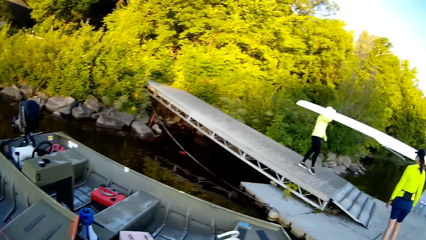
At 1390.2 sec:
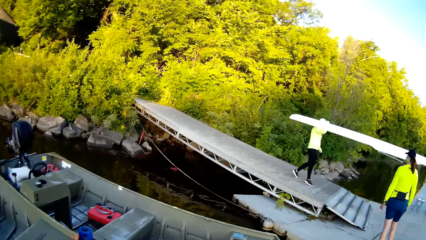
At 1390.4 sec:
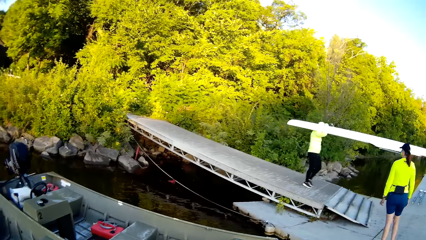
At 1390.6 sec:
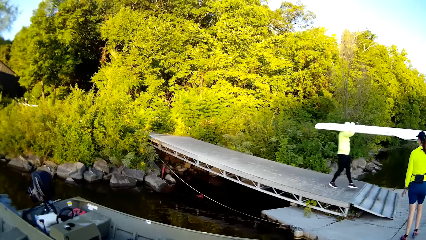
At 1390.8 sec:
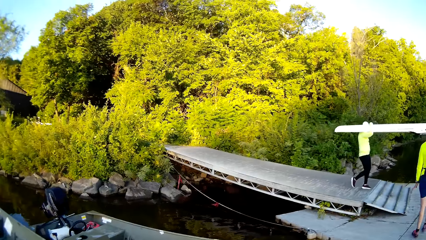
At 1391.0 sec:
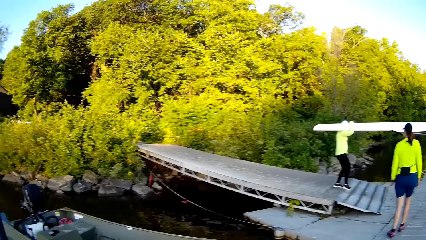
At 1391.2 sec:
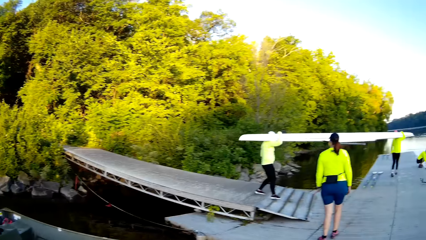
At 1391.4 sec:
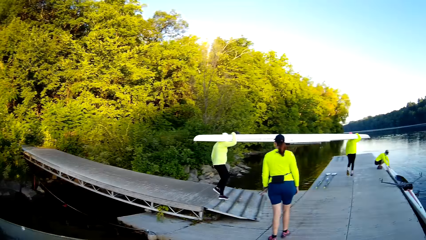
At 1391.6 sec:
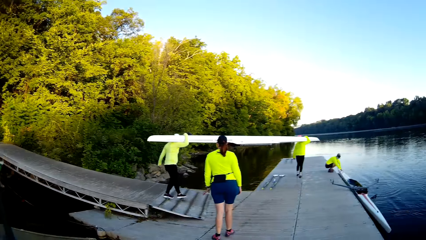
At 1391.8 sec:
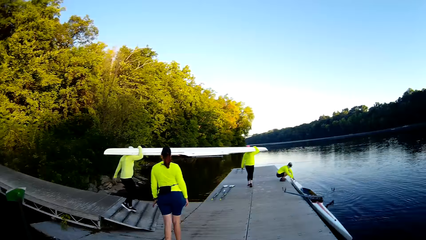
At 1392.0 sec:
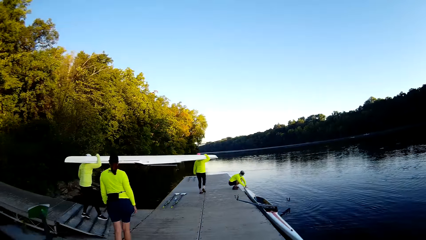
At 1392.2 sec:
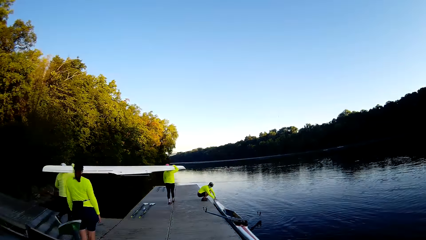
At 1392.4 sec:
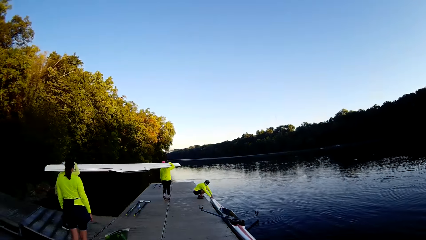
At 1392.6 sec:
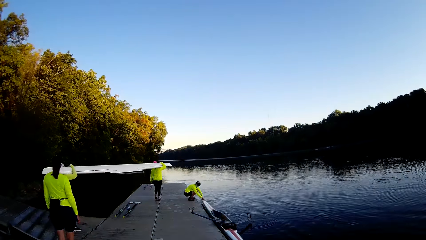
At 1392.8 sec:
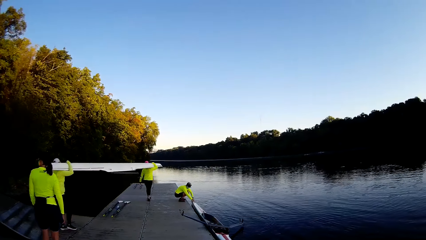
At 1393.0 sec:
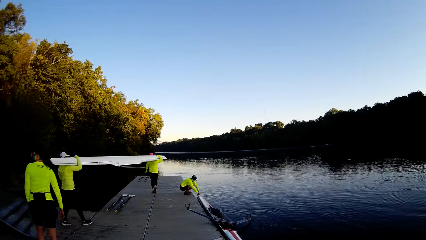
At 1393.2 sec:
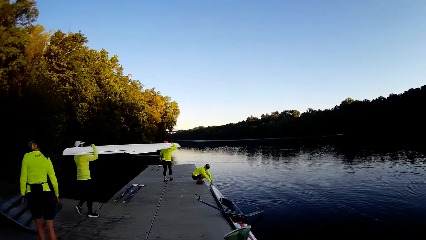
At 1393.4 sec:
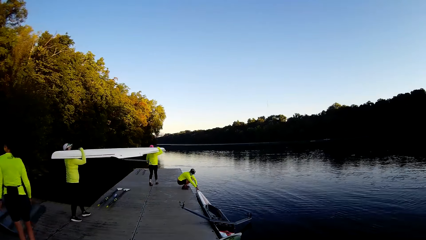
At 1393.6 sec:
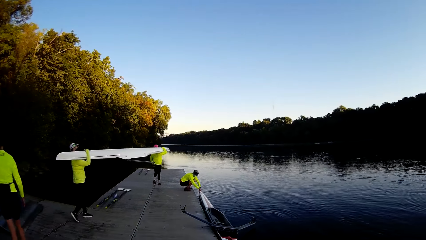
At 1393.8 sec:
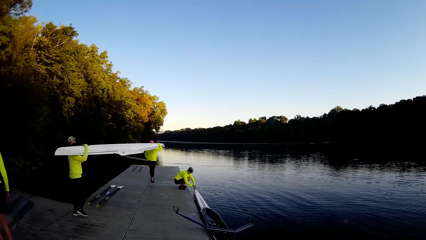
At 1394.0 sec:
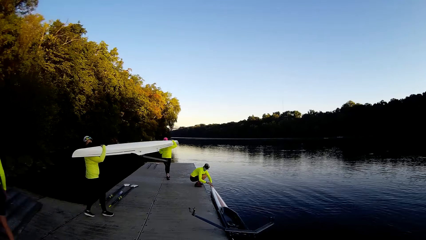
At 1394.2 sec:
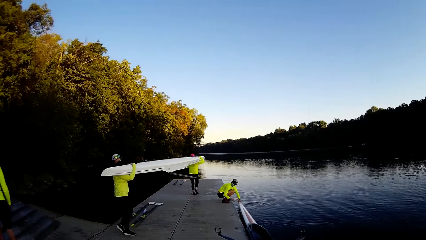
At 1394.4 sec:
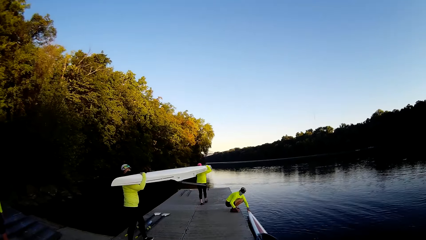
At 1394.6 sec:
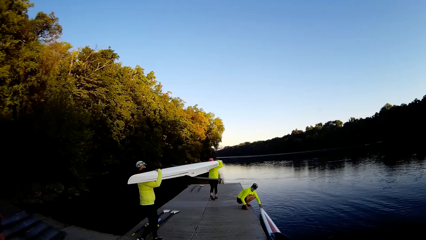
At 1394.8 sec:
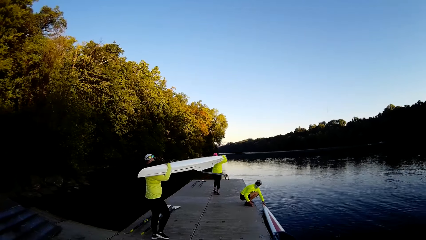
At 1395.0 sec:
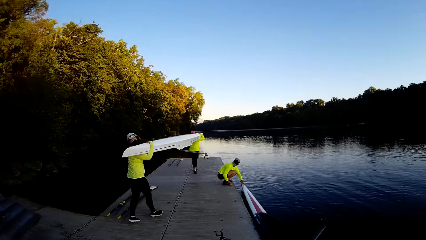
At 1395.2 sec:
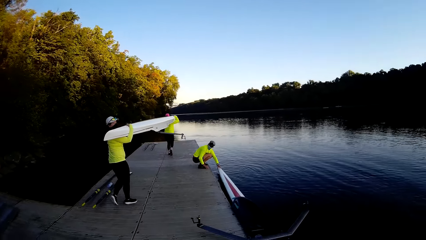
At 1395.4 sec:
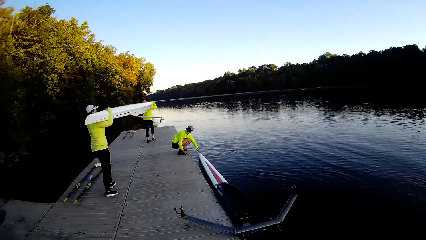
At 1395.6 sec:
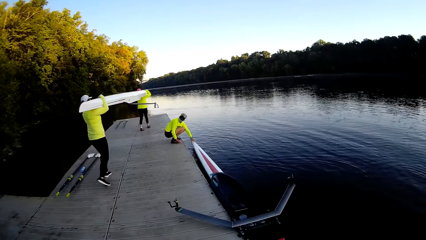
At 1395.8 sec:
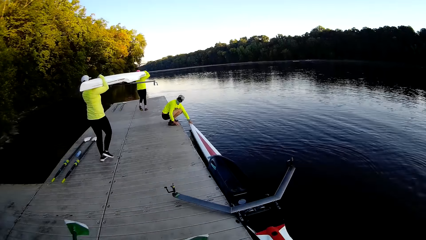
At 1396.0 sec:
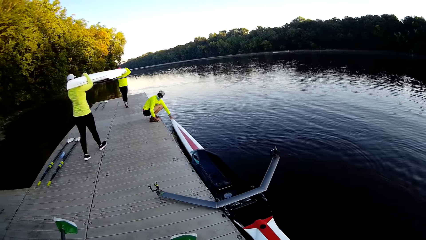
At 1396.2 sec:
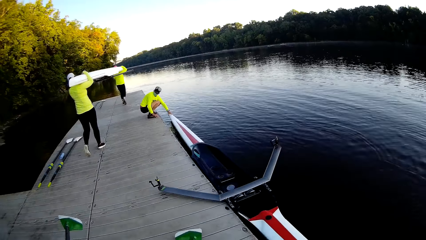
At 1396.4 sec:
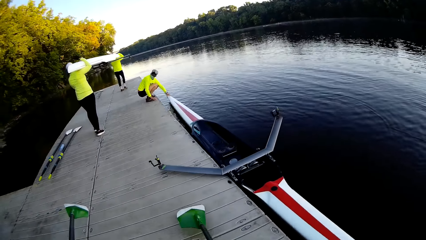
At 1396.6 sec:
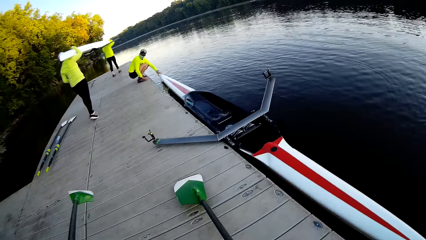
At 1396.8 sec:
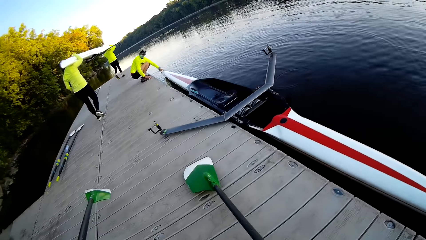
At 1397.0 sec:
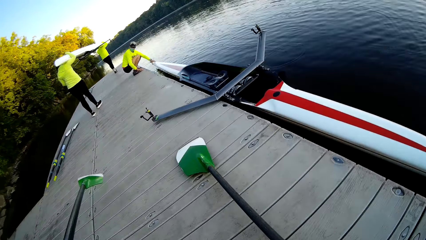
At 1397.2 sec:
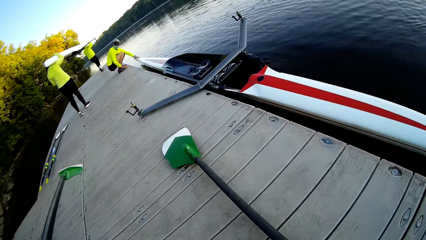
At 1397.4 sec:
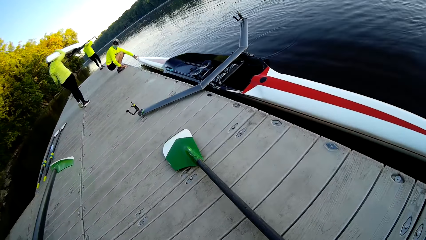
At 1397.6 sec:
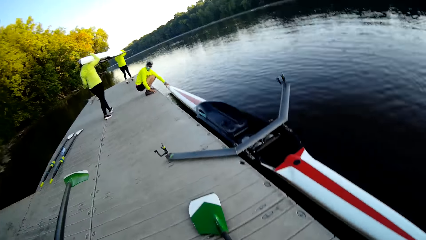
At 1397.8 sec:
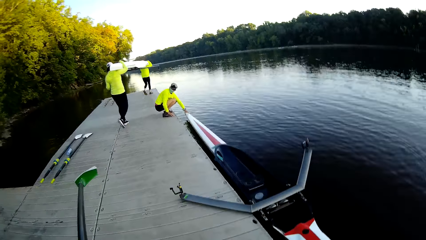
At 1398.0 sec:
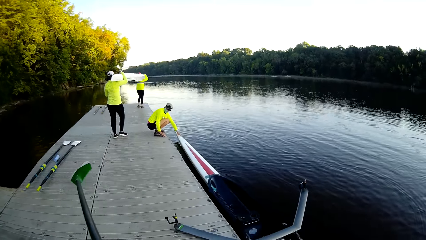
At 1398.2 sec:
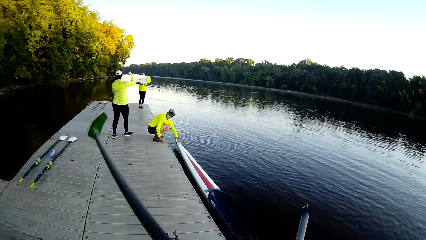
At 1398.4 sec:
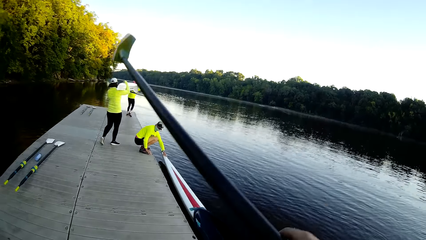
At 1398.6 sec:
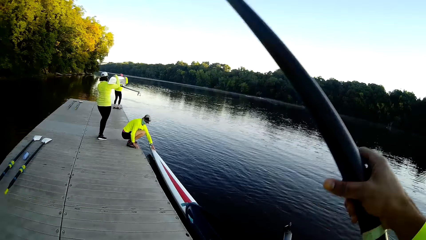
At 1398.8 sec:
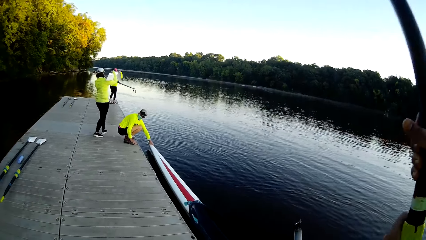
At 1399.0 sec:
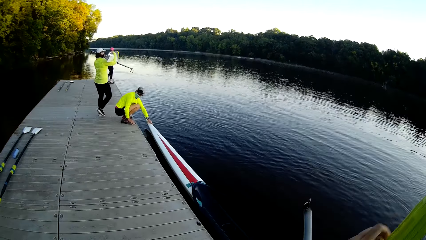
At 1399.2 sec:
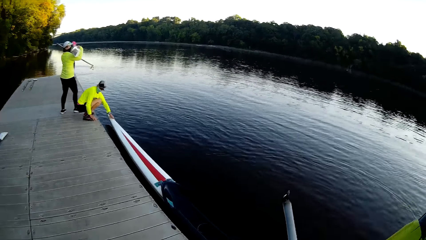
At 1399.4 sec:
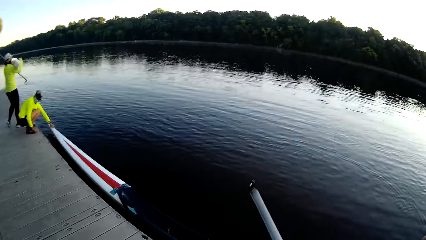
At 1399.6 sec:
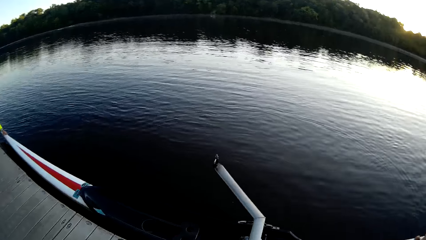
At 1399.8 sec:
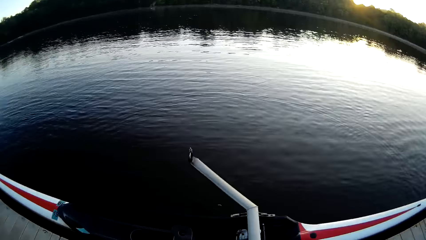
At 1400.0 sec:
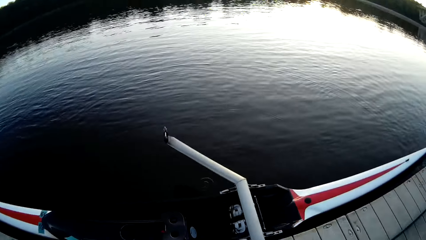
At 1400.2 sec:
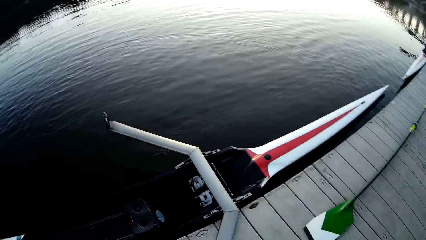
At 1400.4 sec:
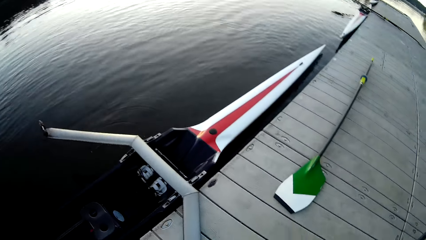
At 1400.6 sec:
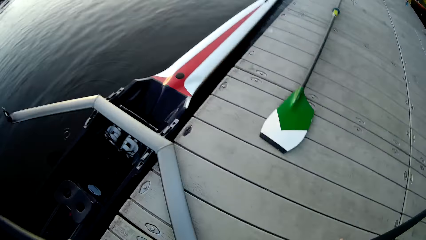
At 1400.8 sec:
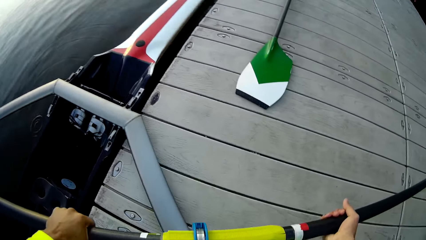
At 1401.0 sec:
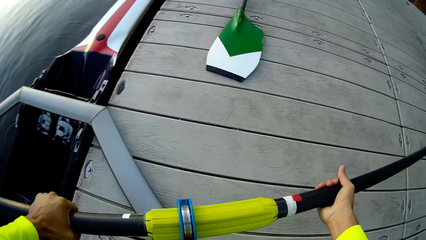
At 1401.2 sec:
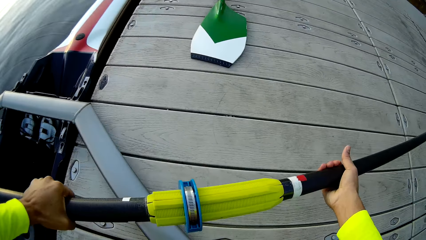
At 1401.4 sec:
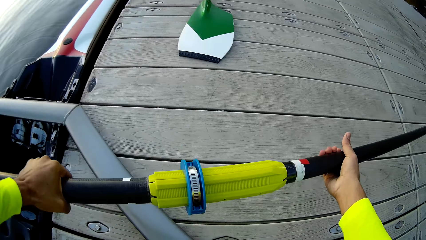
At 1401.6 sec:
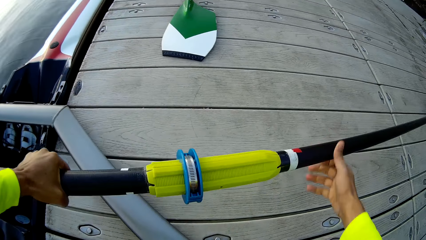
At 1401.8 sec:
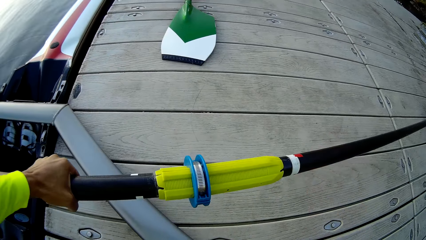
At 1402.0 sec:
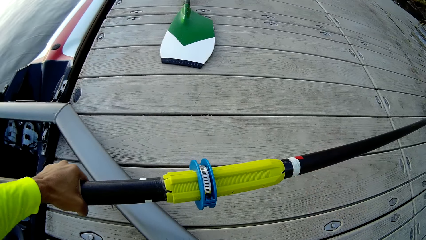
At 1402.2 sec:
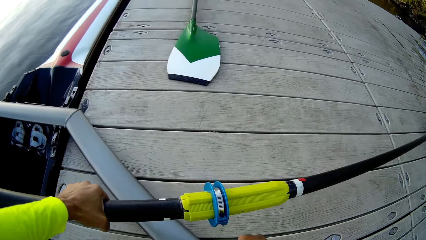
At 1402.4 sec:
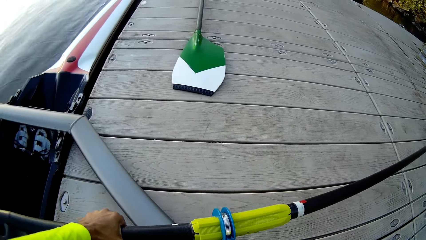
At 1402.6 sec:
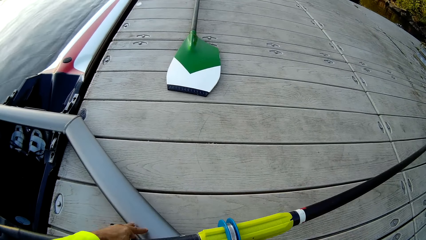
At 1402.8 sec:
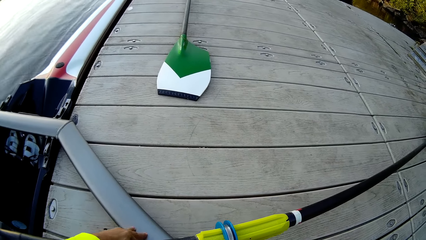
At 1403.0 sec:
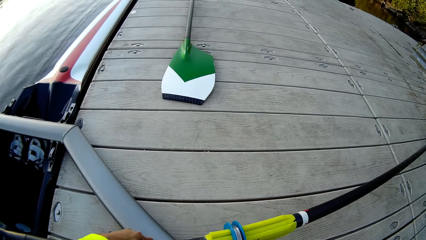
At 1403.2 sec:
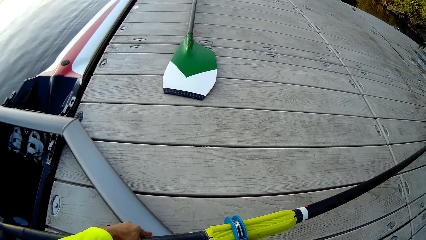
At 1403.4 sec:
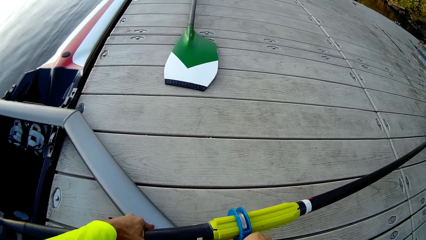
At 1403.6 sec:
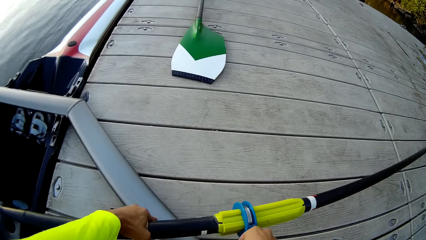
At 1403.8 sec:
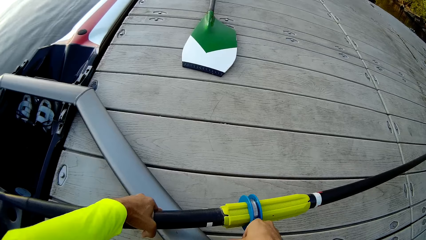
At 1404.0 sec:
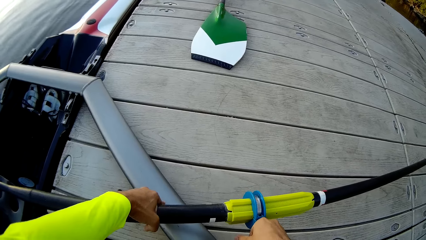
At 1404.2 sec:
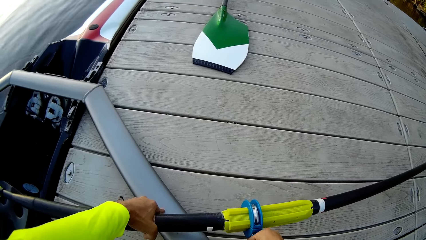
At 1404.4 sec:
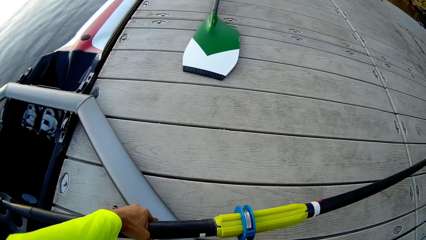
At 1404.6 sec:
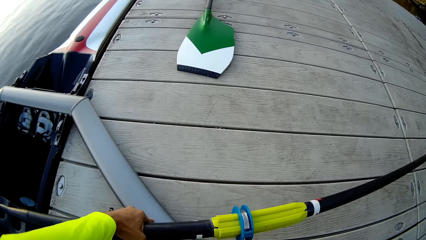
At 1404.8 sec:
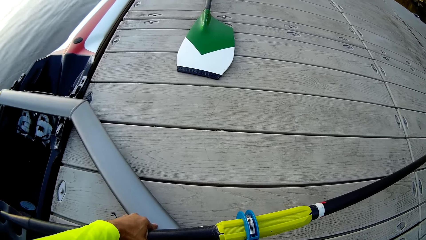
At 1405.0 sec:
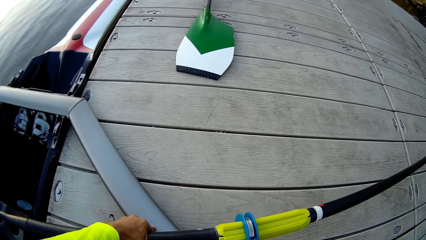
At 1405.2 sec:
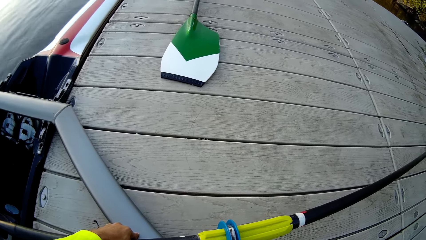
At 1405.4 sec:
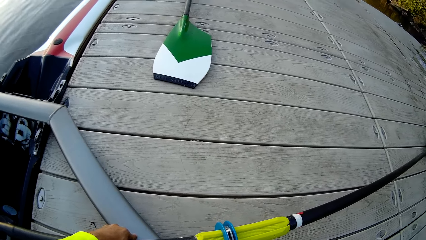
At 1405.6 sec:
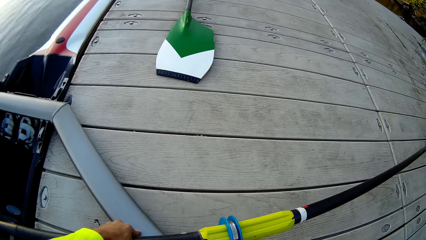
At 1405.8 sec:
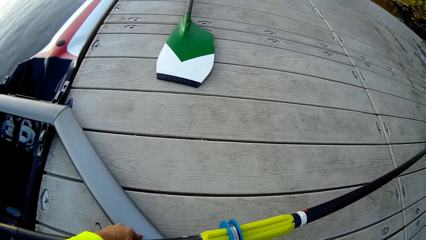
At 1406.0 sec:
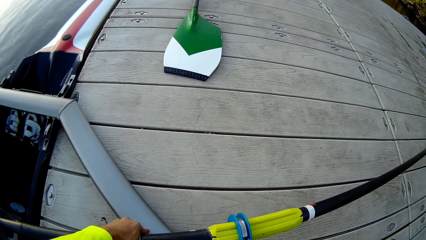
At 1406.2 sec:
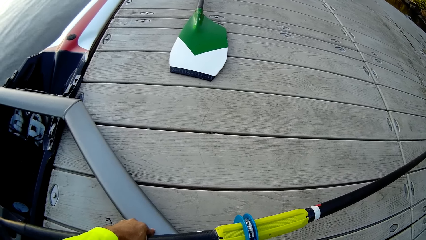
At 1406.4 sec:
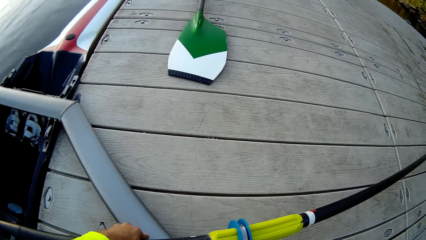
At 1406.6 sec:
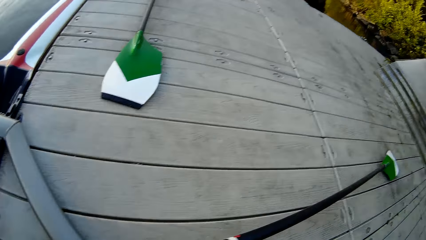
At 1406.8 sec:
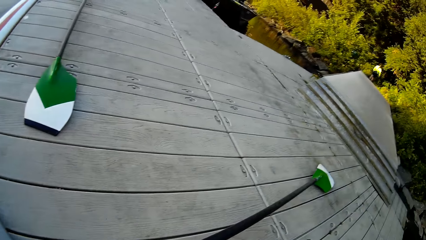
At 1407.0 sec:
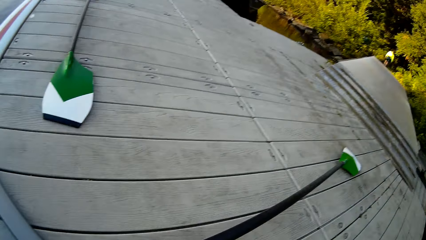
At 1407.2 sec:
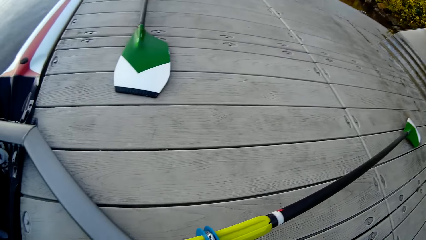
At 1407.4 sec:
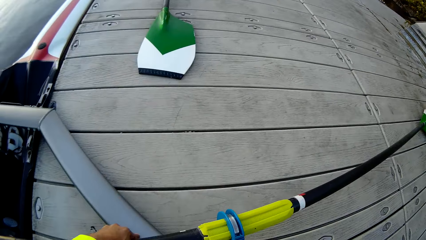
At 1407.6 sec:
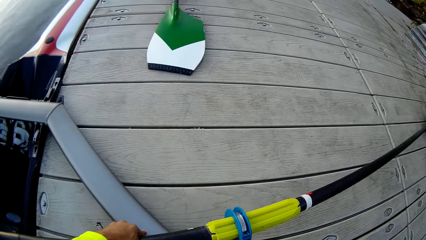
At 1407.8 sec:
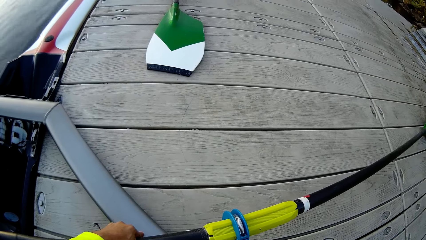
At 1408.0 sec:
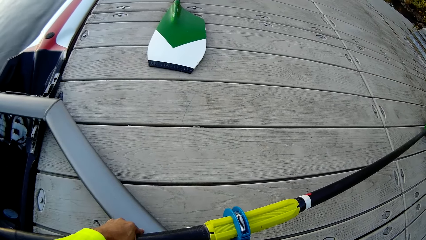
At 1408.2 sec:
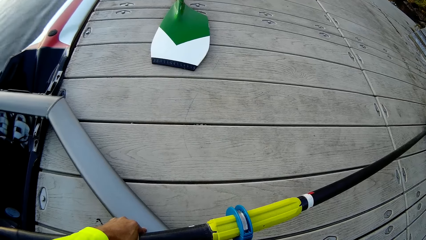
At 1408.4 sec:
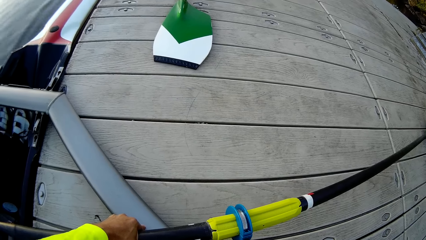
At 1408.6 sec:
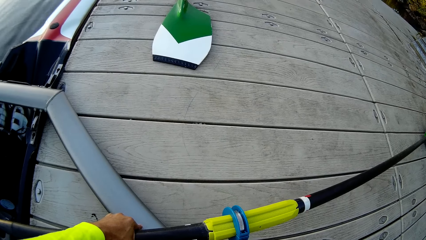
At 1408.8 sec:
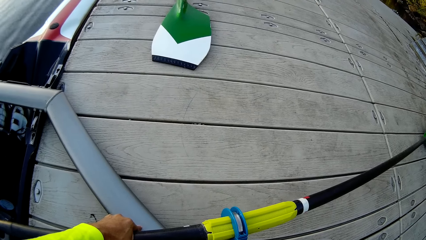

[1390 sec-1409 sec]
The camera wearer walks on the pavement. They hold the boat. They put a spade on the boat.
